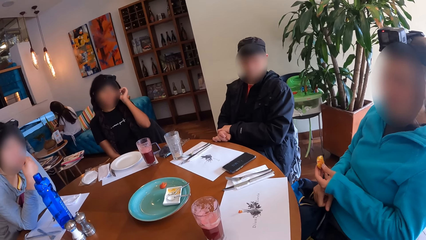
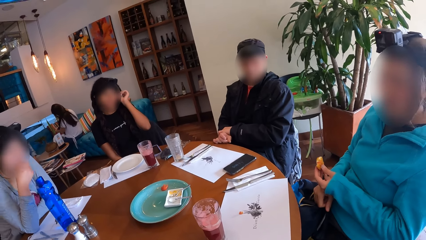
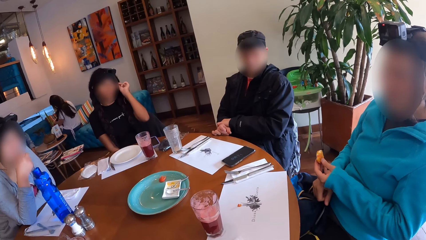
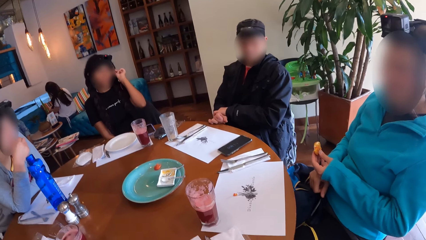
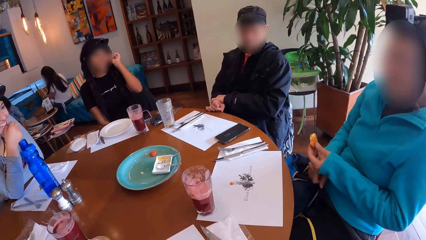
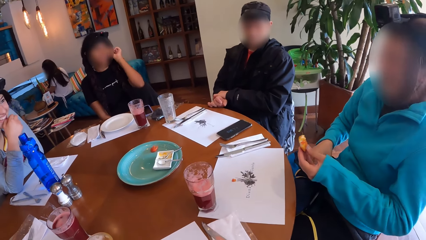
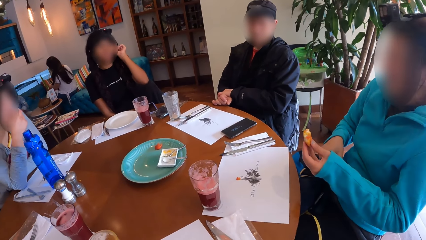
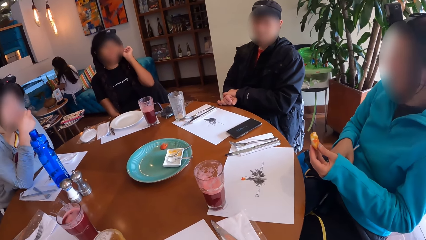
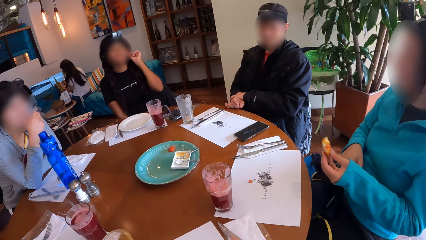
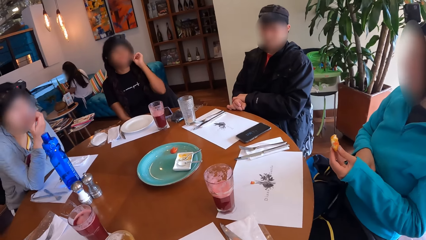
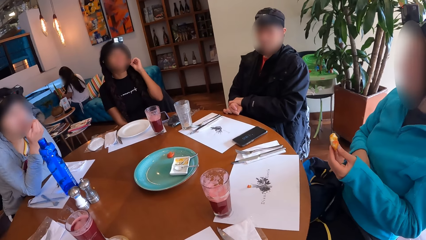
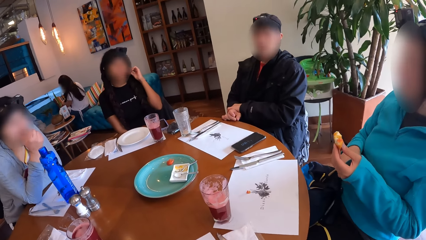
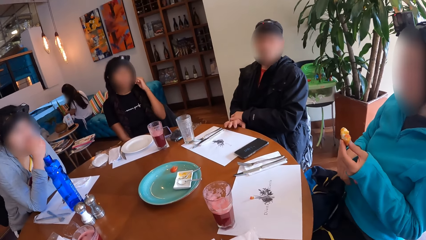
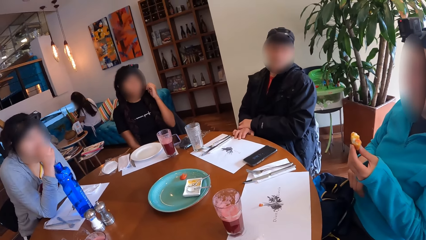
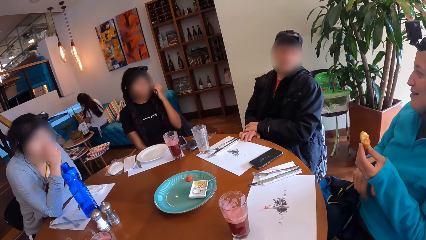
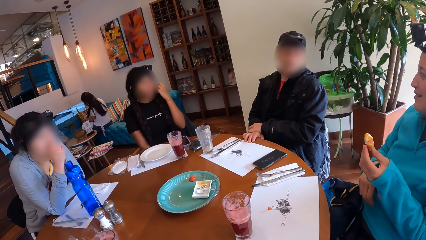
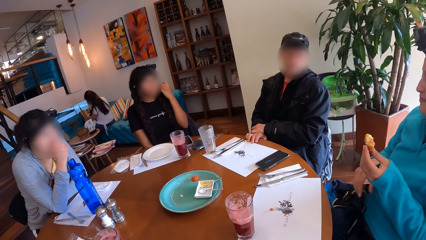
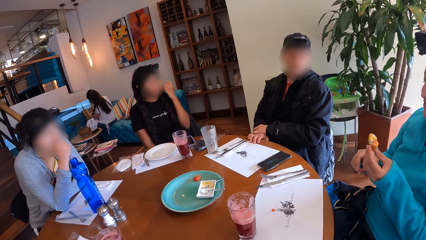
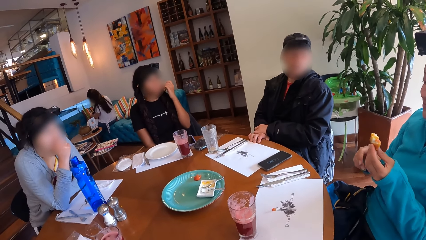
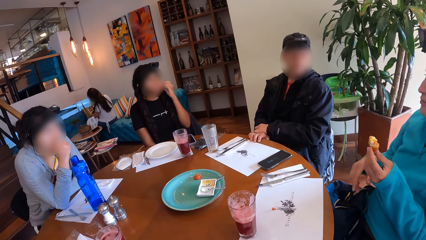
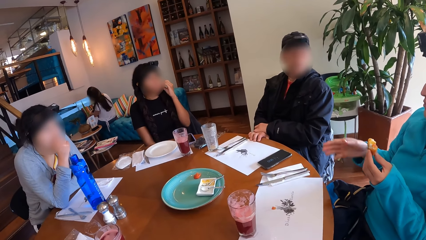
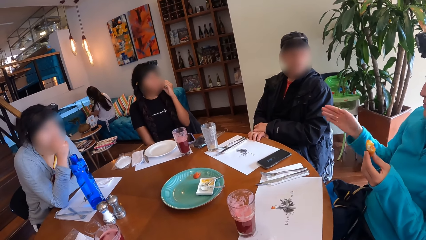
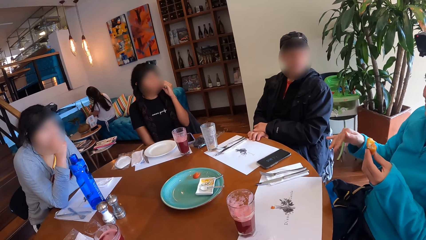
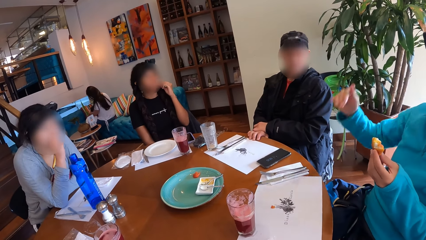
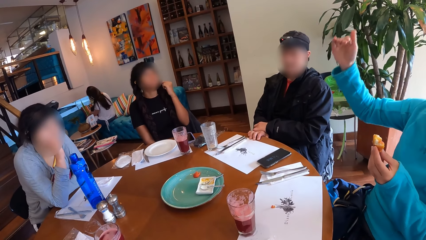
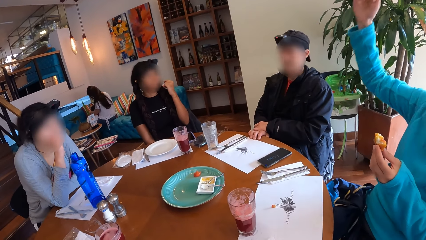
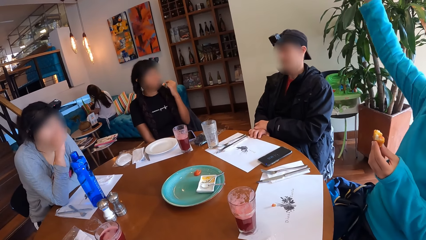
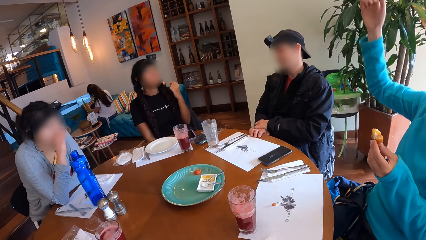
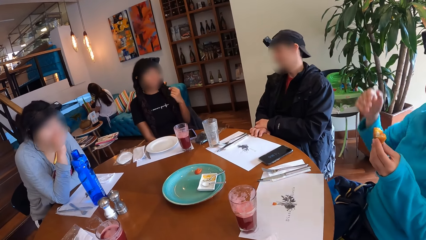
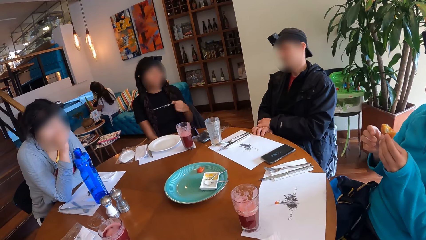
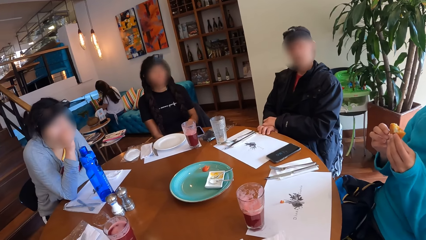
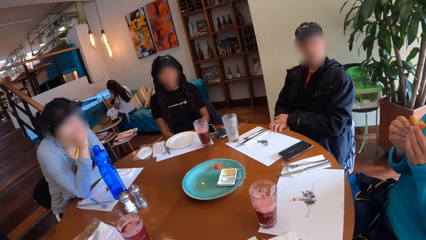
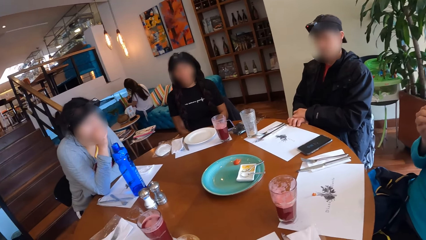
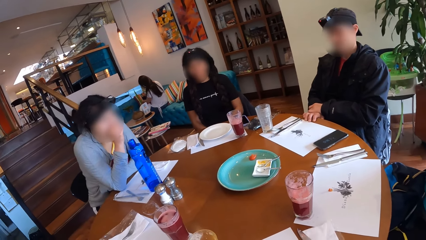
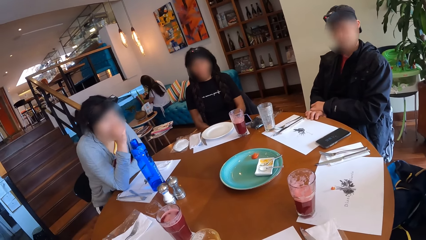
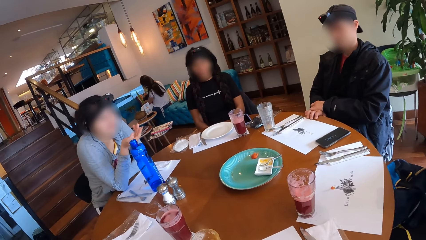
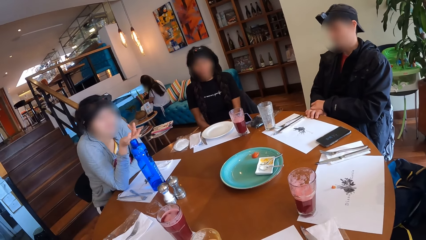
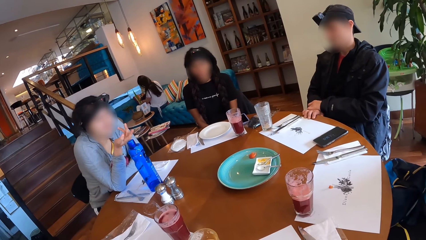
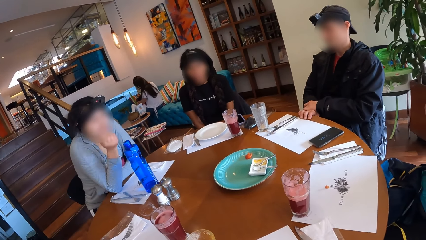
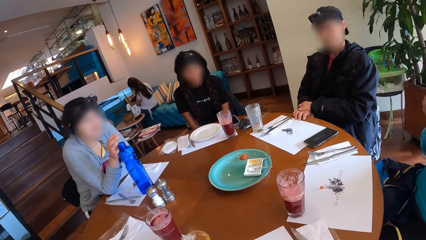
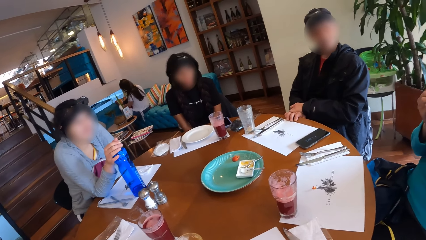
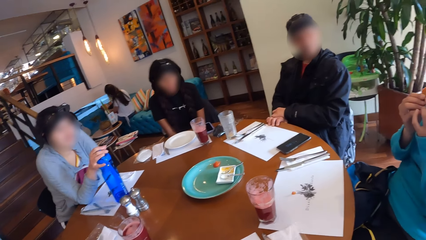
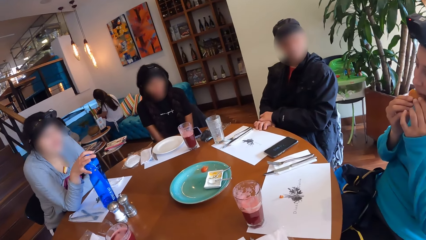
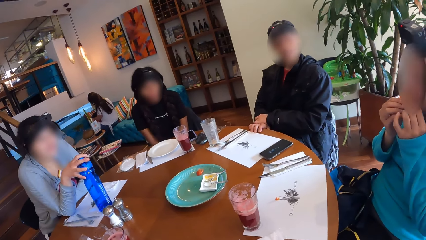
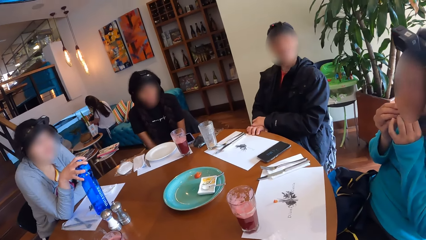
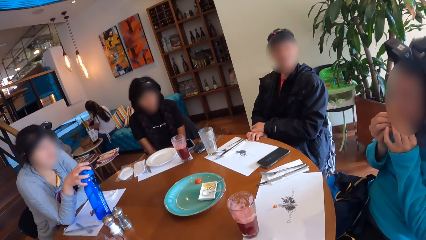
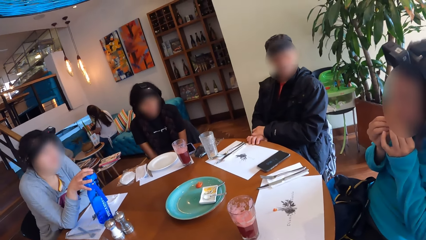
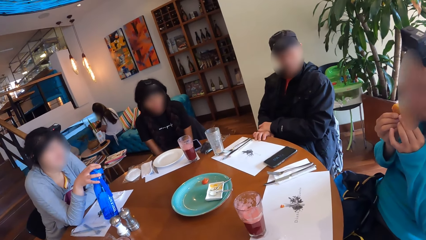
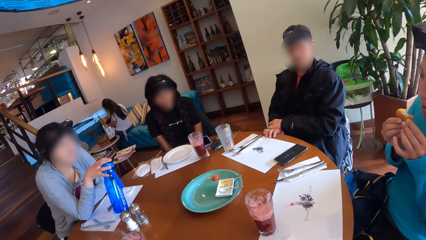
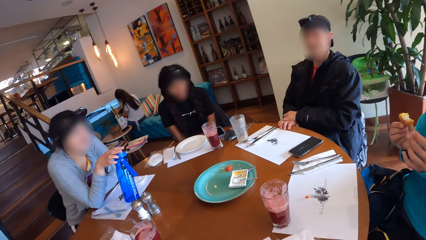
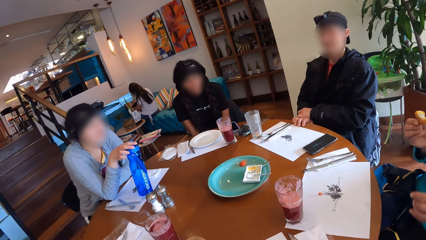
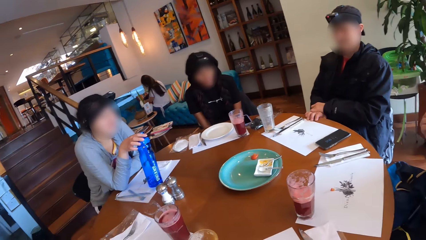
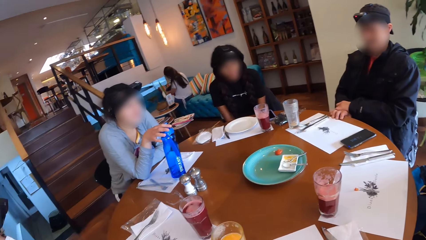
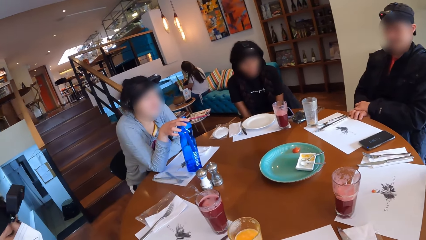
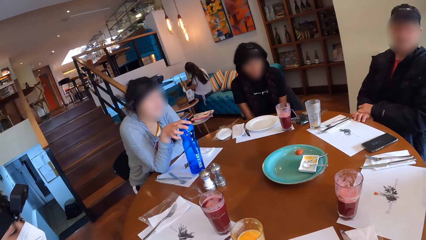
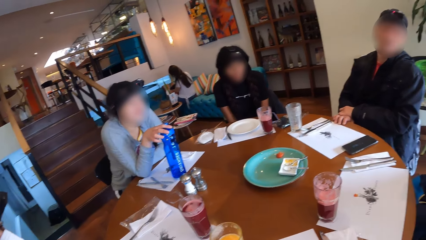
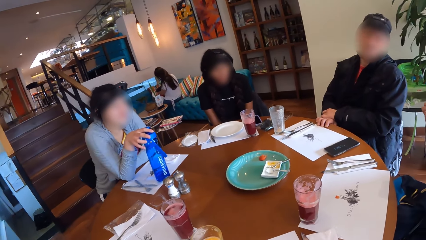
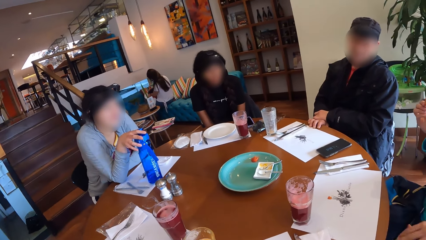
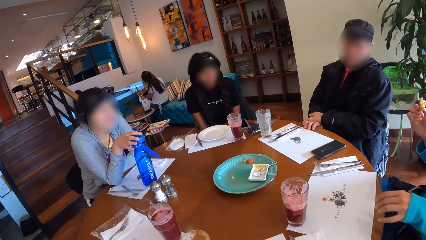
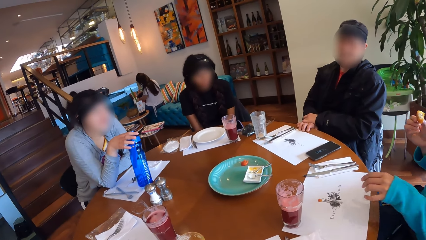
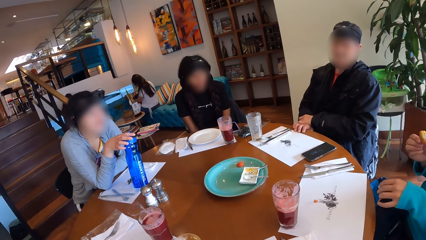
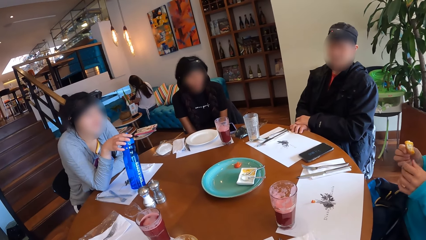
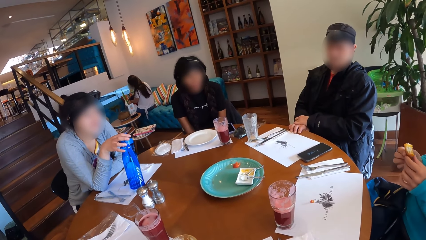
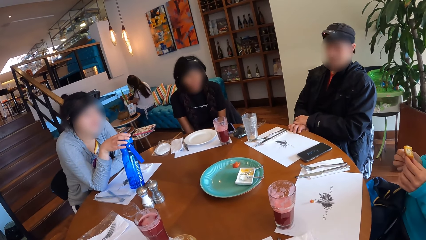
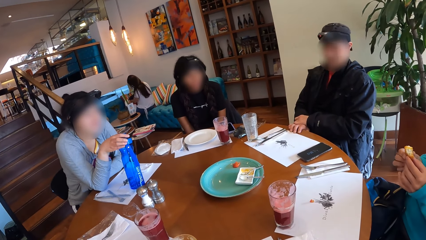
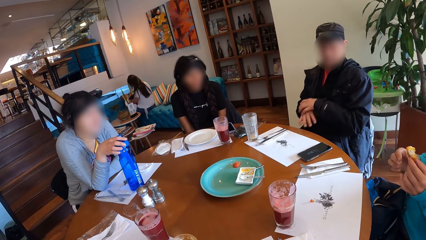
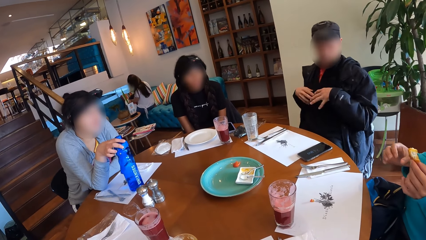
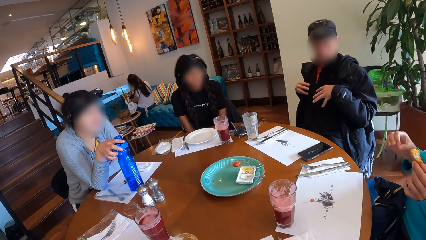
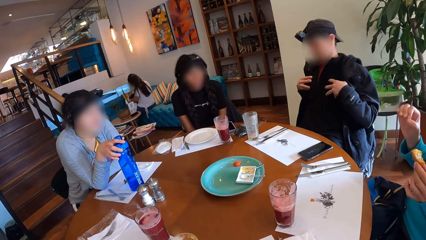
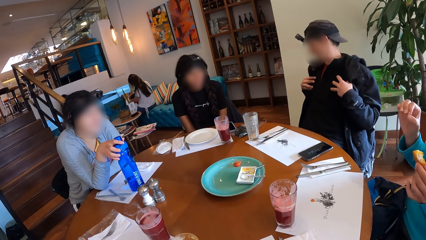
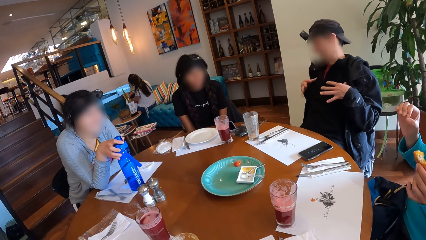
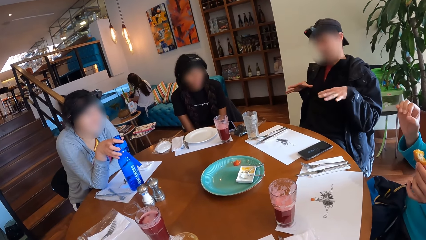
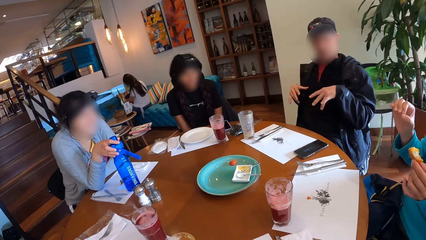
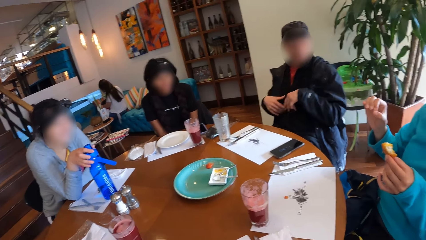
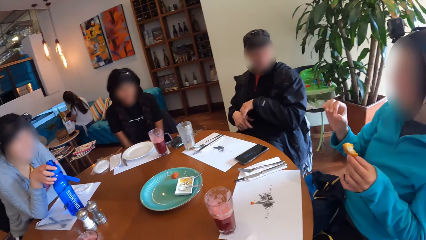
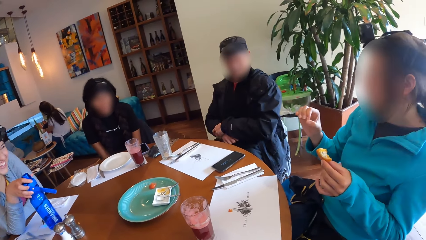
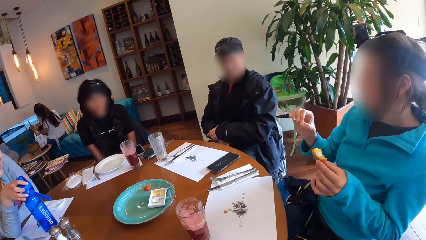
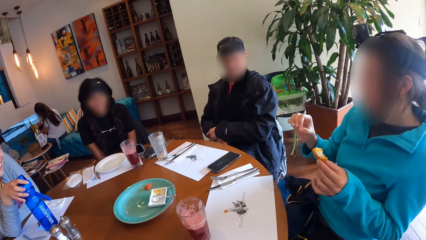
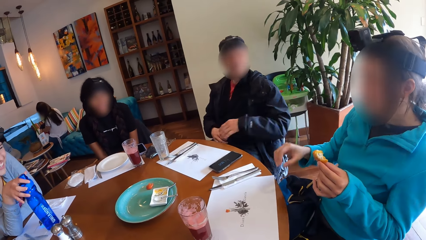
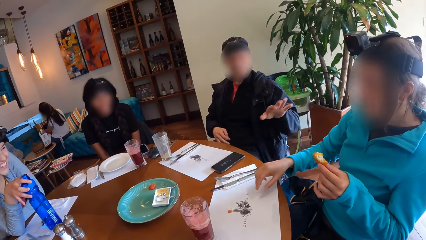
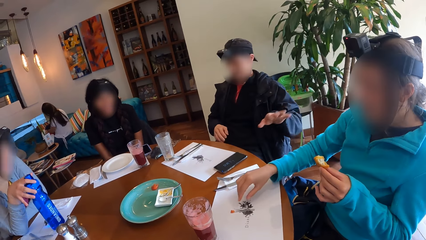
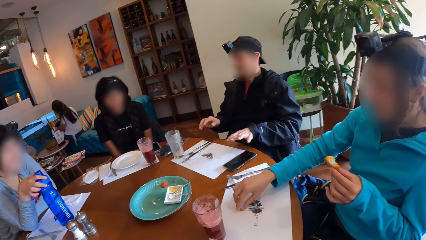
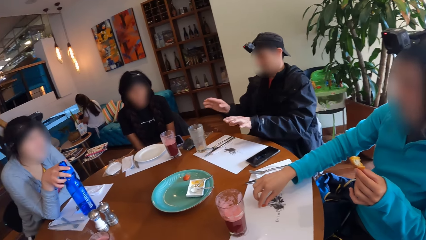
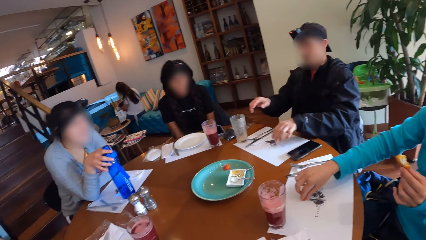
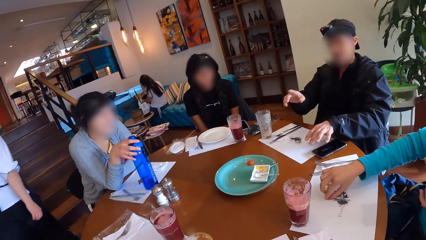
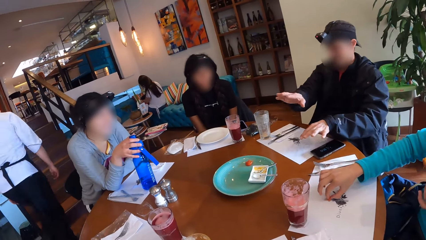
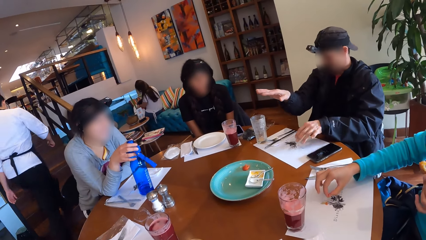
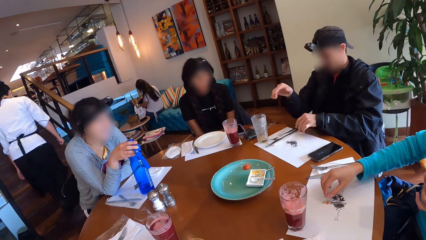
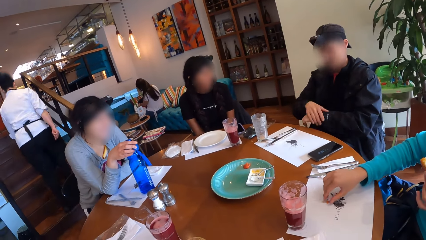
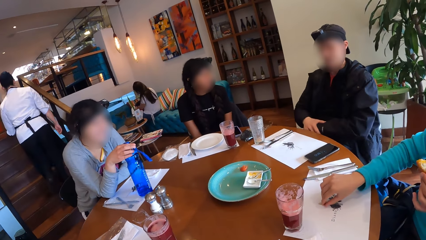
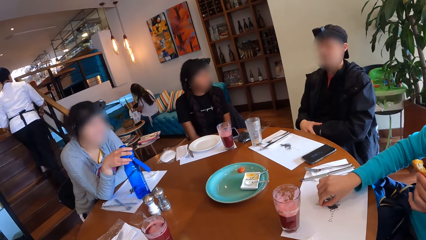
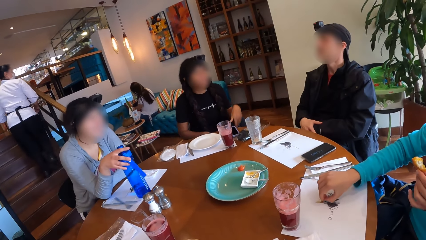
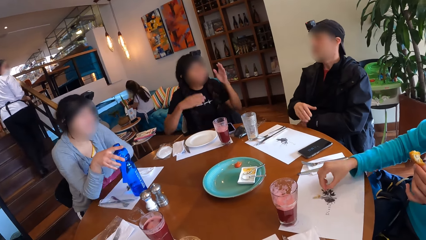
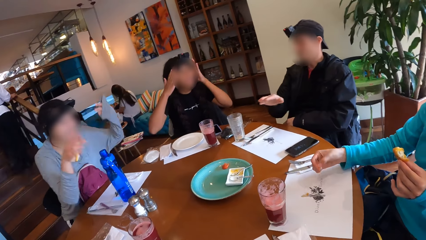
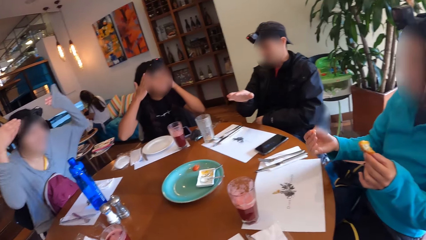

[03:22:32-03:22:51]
A man interacts with a woman. Another woman interacts with the first woman. The first woman eats the snack in her hands. The other woman gesticulates with her right hand and holds the water bottle on the table with her right hand. The first woman interacts with the group of people. The camera wearer turns around the table. The man gesticulates with his hands. A third woman picks up crumbs of the tempura on the table.
